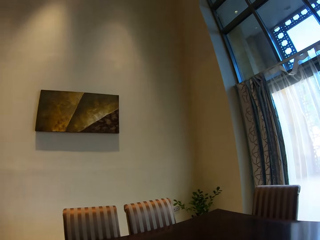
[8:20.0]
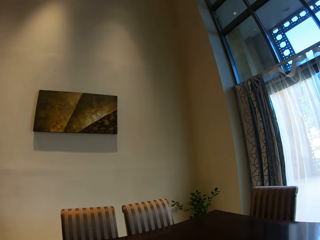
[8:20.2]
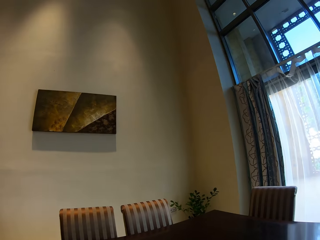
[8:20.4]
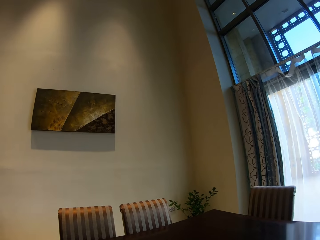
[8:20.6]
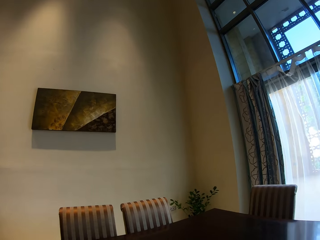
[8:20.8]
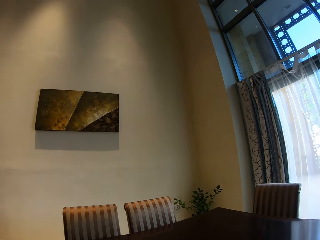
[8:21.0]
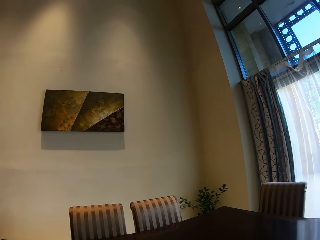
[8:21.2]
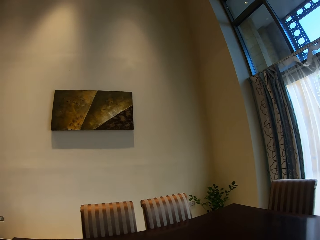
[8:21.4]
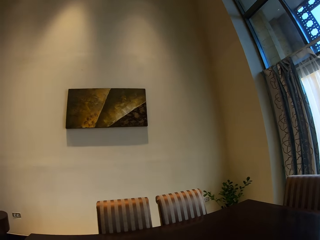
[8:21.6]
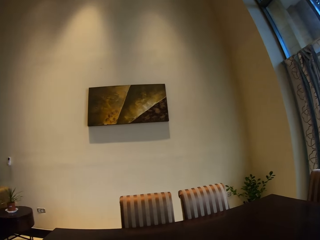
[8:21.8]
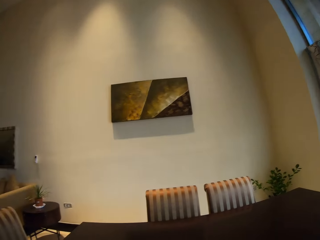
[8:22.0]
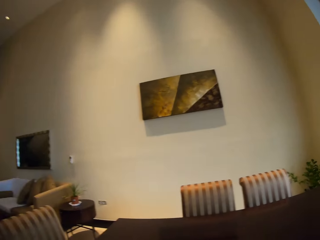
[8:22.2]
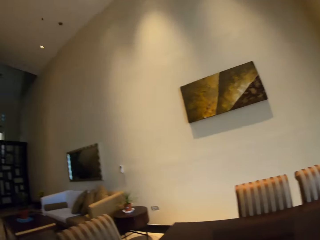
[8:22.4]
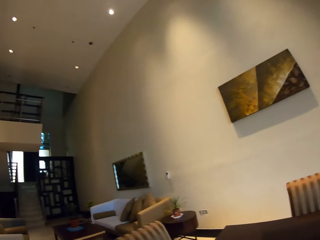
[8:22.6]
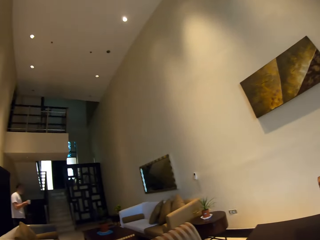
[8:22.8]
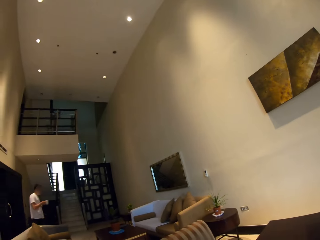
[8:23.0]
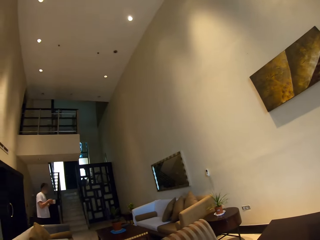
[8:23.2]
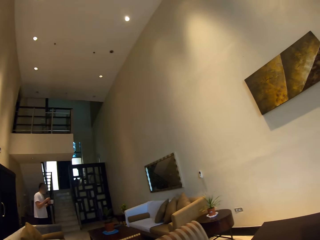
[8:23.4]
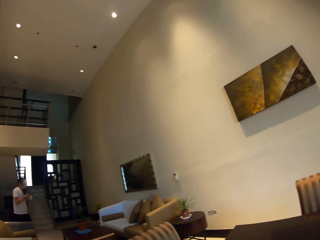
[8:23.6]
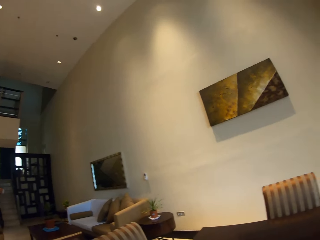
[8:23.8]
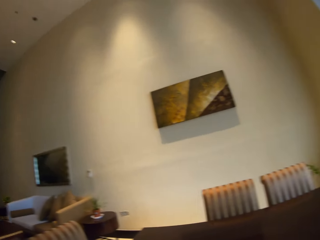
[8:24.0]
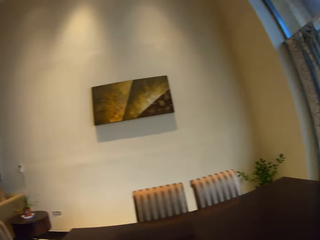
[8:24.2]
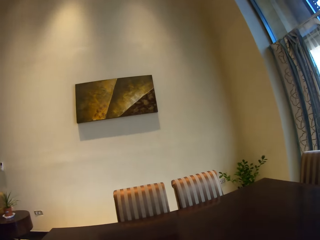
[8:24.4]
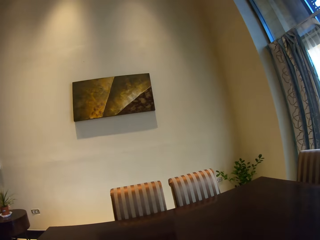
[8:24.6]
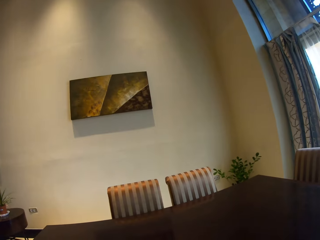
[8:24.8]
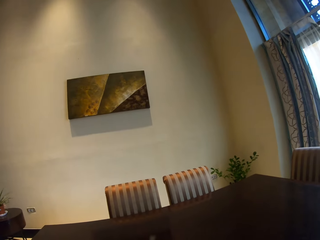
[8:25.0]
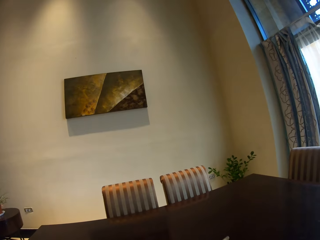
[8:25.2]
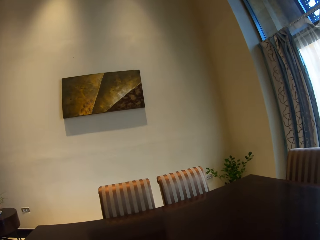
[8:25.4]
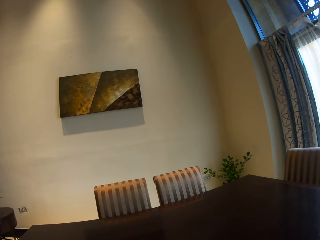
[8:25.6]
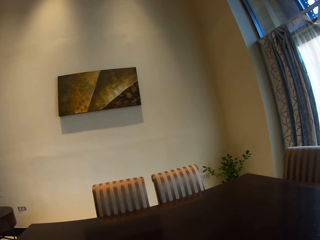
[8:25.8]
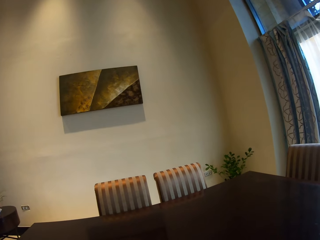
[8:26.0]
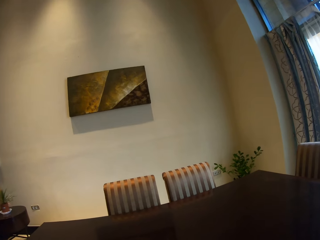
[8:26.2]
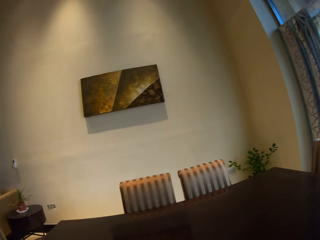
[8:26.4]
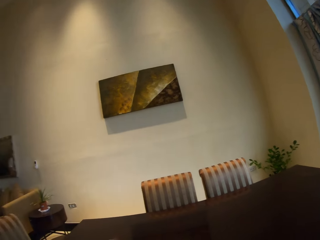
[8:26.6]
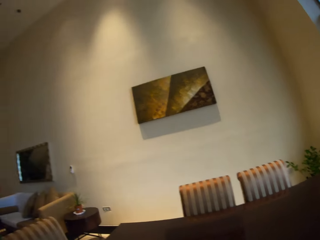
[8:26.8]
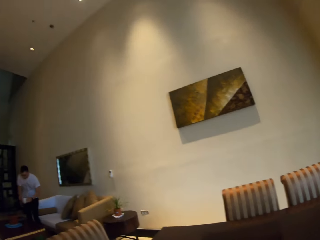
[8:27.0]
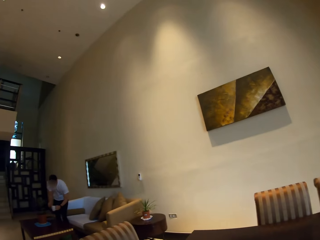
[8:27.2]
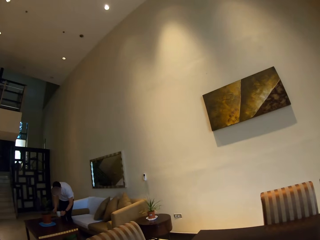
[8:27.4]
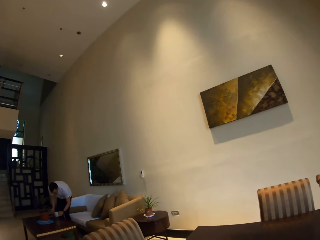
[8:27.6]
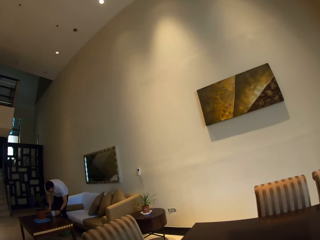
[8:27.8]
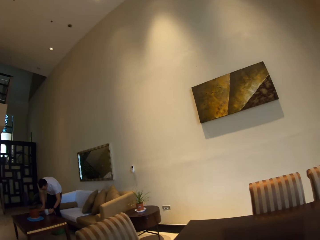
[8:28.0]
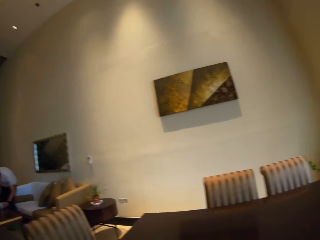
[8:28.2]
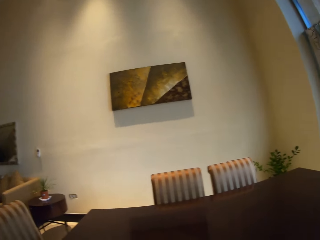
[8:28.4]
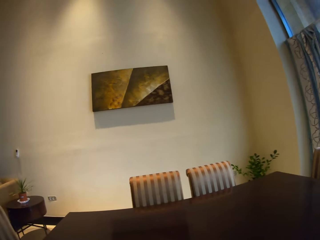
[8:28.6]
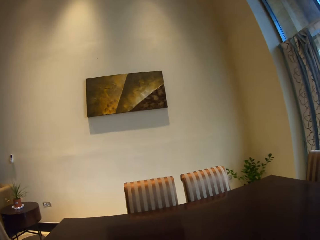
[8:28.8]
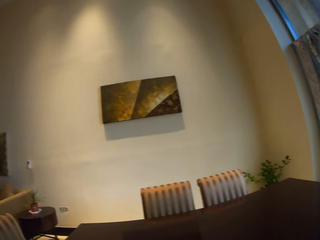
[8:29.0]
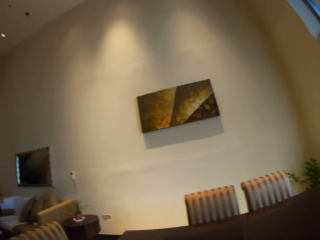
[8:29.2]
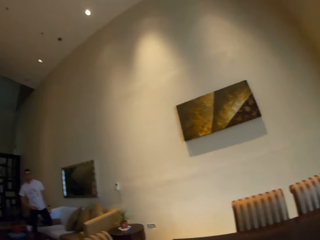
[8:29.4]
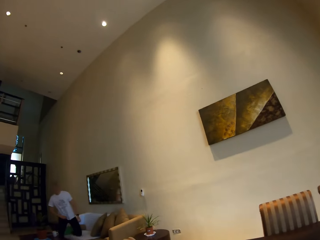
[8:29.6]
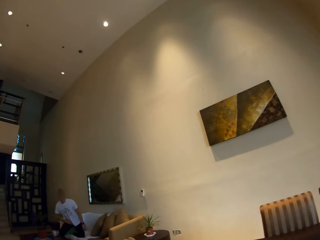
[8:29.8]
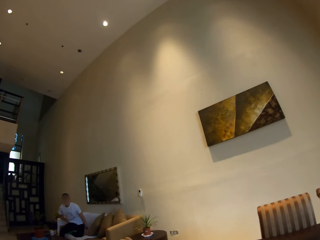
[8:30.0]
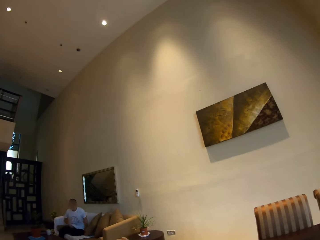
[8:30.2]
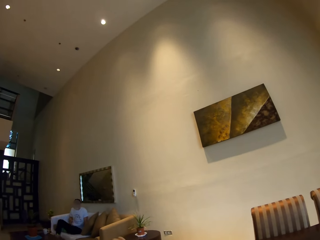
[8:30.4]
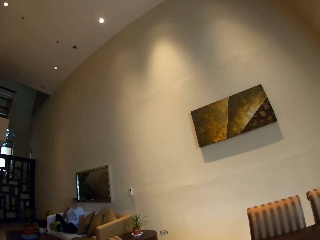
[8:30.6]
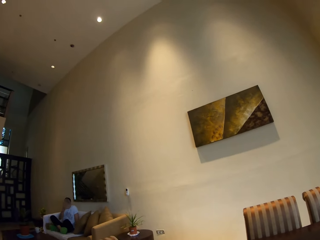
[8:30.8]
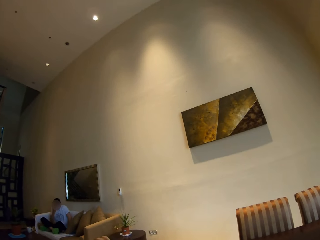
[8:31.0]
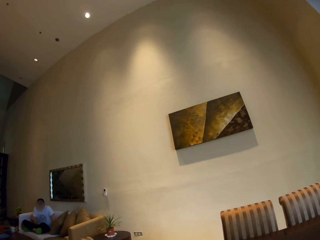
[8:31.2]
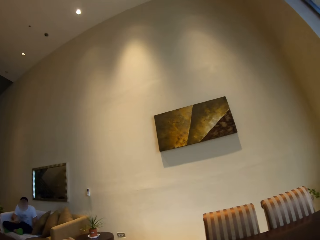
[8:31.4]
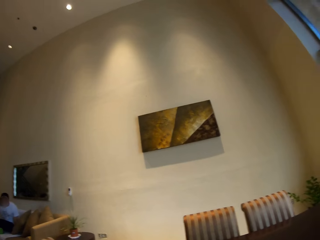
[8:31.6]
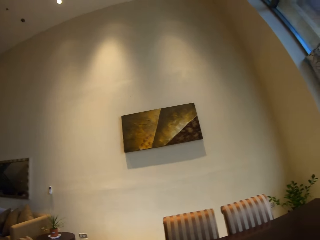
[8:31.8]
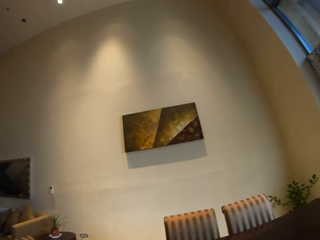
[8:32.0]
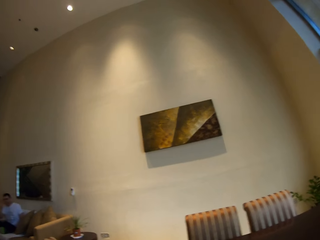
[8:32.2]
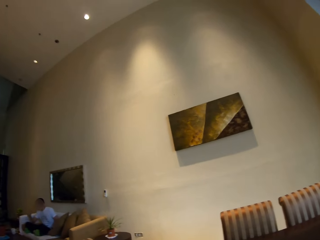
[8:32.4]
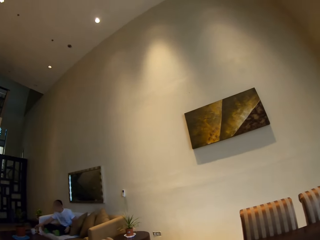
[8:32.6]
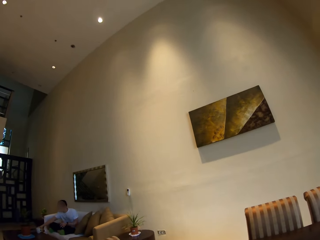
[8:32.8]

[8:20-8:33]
The camera wearer looks around. A man walks on the floor. The camera wearer stares at the table. The man puts a cup on the table. The camera wearer stares at the table. The man sits on the chair or sofa. The camera wearer stands on the floor.

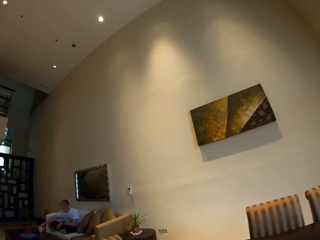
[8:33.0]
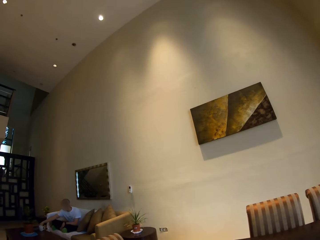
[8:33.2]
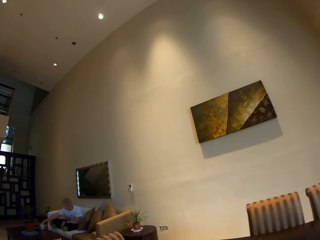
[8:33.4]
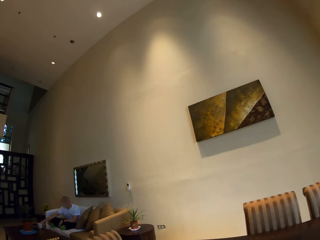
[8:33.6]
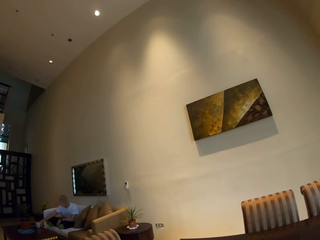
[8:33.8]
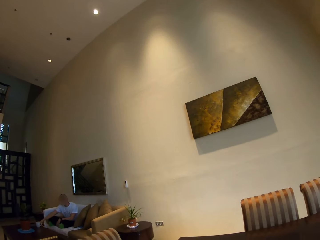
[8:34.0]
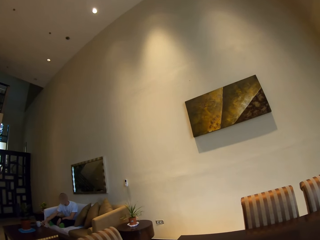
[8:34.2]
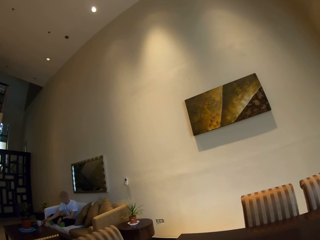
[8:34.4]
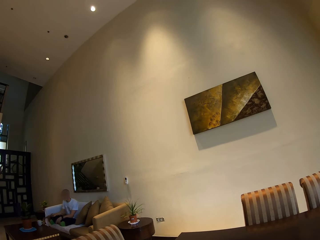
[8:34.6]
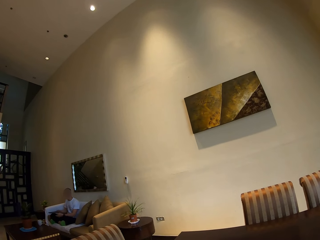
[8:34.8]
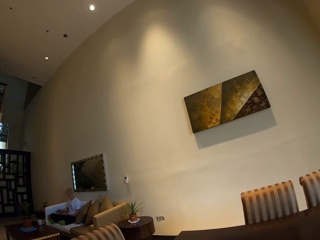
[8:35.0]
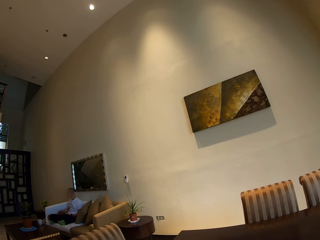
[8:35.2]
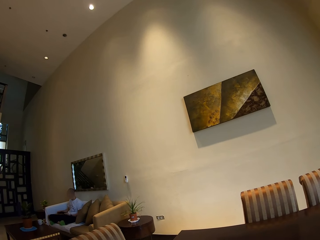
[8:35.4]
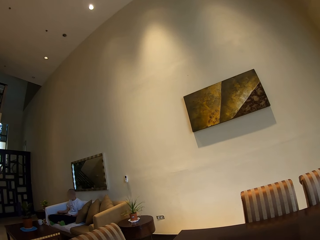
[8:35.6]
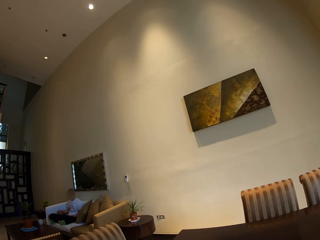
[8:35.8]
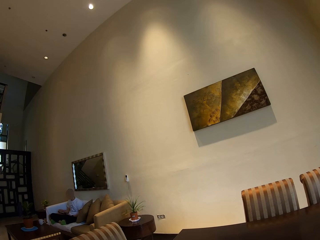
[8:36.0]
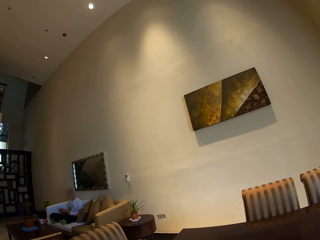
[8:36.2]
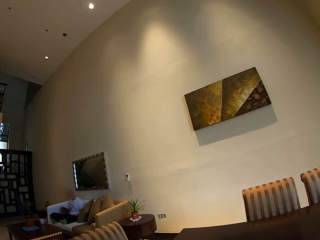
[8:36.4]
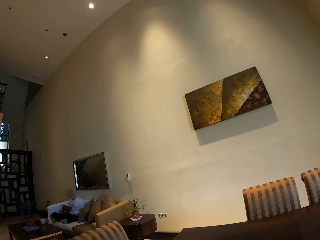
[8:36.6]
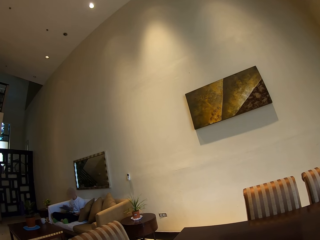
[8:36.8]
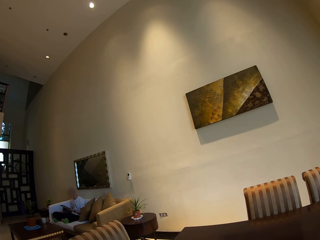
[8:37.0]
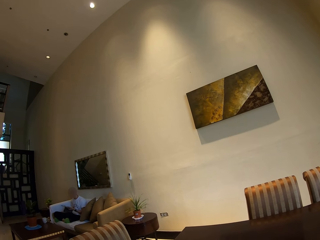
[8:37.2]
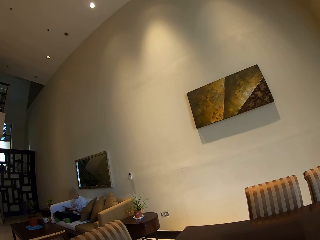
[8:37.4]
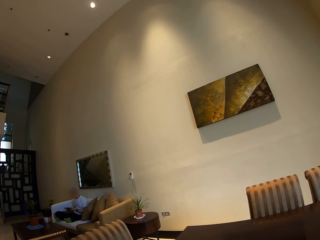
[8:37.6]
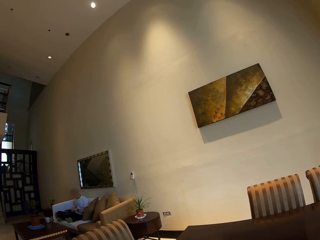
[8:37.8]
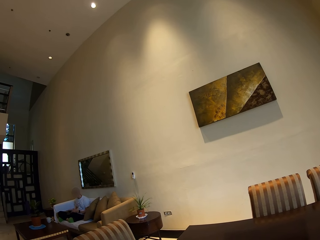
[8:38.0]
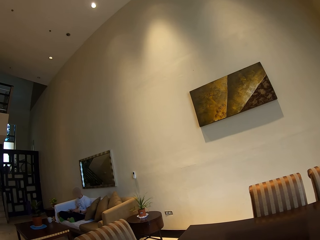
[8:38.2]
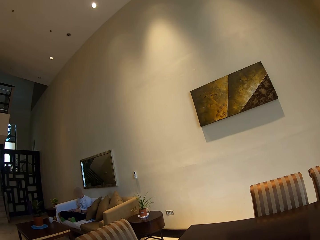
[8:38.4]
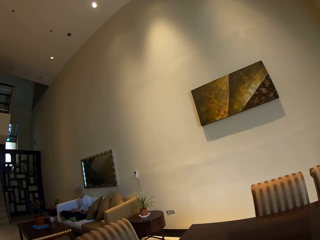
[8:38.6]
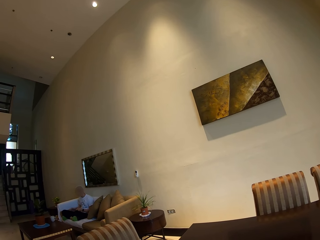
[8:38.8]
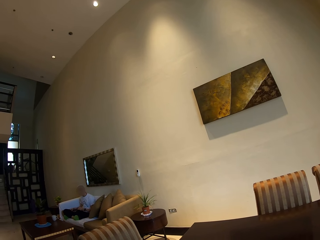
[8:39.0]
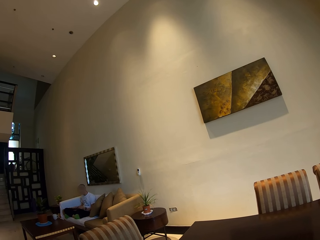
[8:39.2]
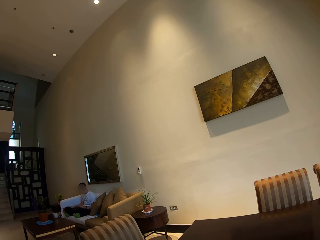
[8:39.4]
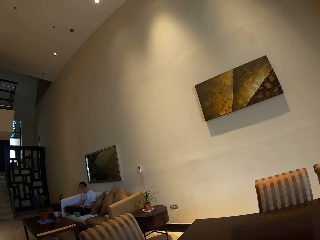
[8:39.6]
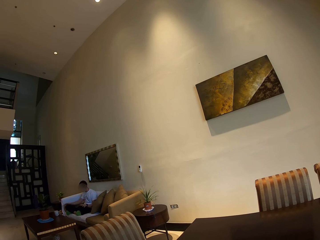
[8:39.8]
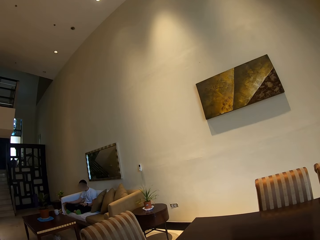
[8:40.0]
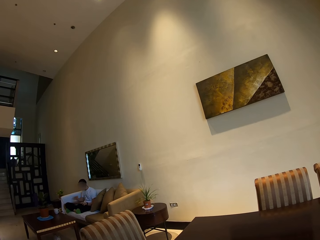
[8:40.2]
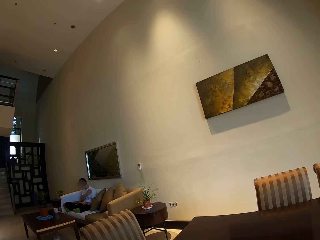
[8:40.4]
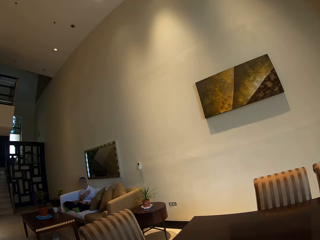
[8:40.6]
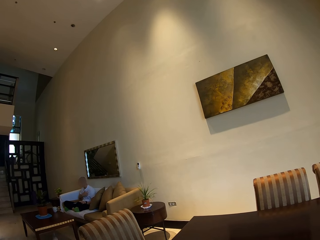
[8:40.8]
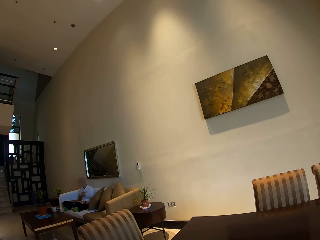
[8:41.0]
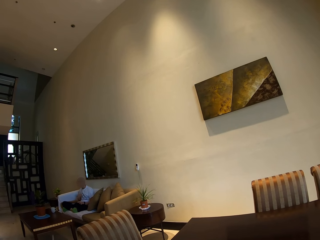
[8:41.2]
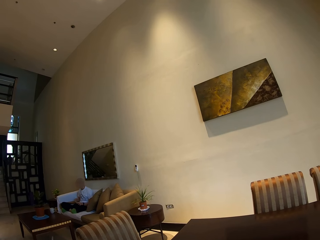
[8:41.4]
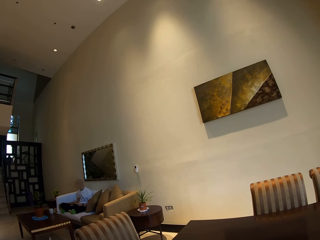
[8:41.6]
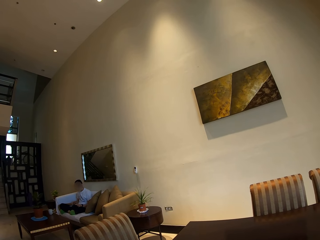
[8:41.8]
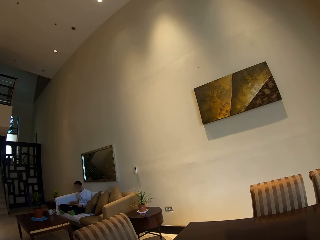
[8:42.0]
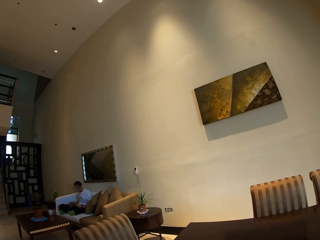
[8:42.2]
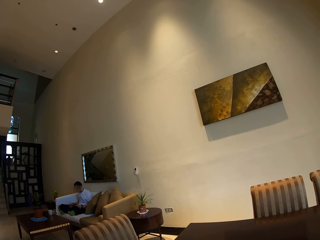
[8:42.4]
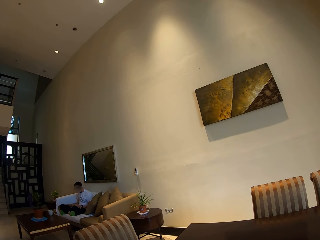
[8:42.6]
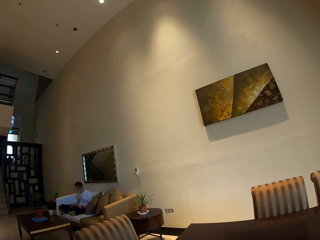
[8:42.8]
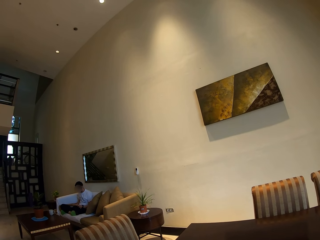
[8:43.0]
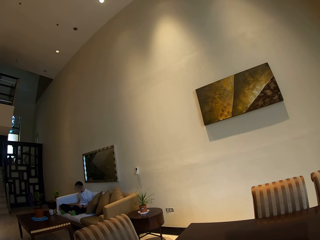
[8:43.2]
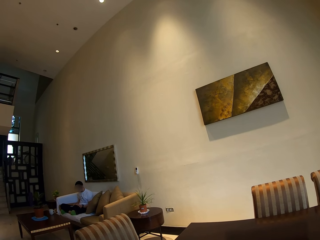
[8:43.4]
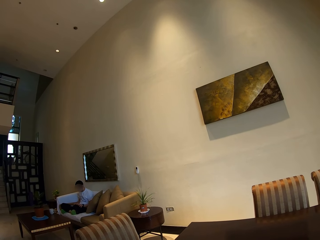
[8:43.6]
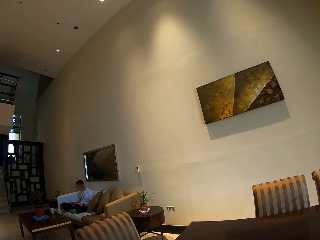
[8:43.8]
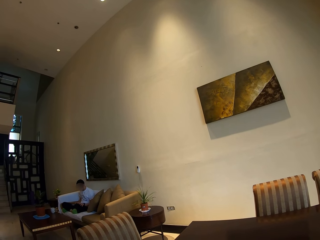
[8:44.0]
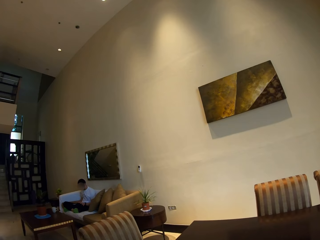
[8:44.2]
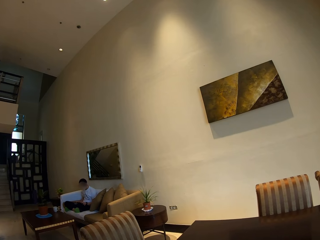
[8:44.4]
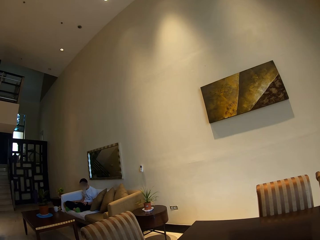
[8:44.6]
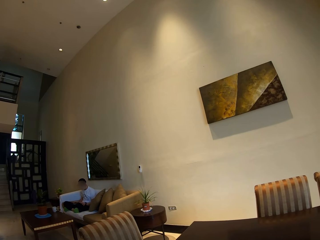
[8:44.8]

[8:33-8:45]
A man picks up the tablet. He operates the tablet. He operates the tablet and rubs his hands on his body. He operates the tablet.
